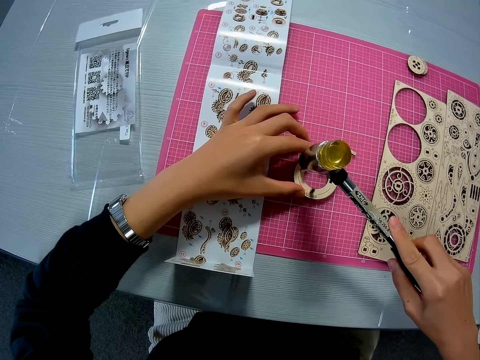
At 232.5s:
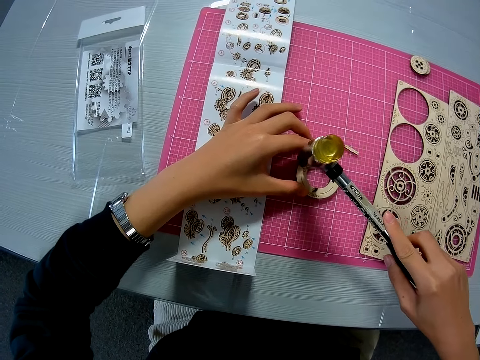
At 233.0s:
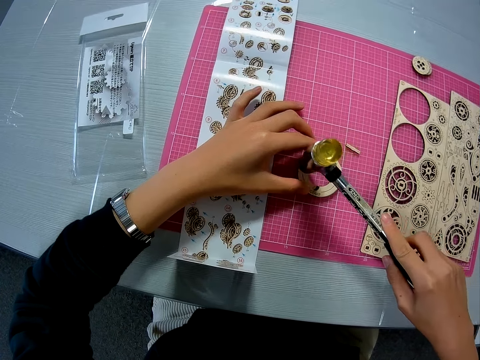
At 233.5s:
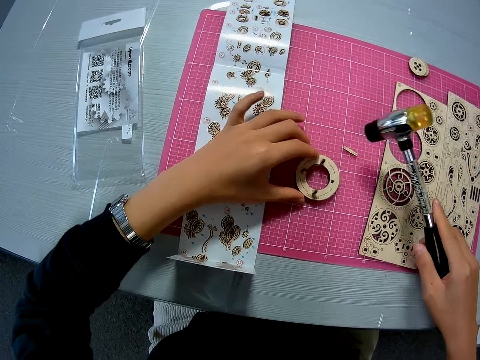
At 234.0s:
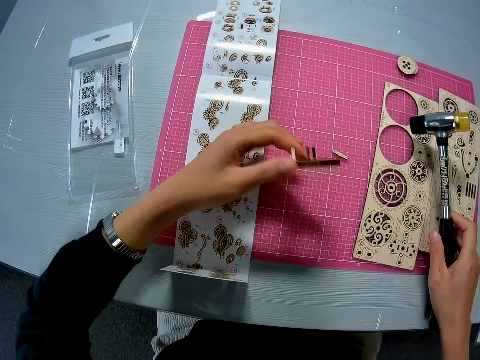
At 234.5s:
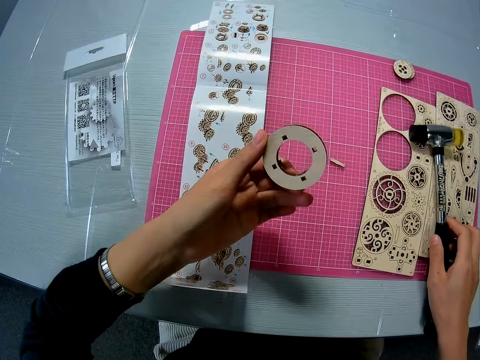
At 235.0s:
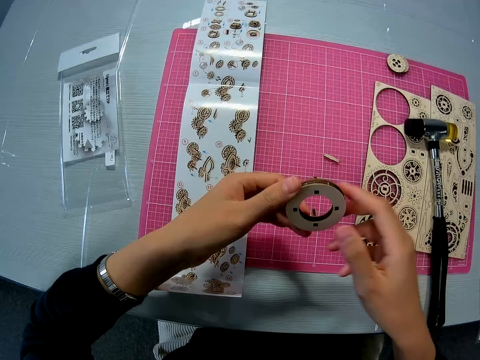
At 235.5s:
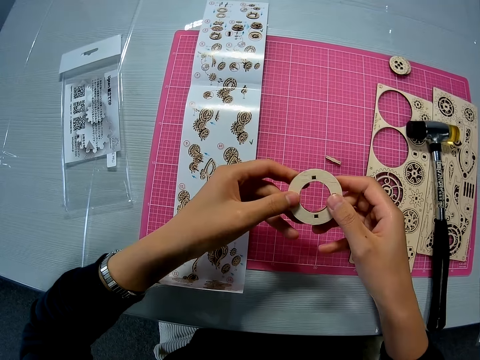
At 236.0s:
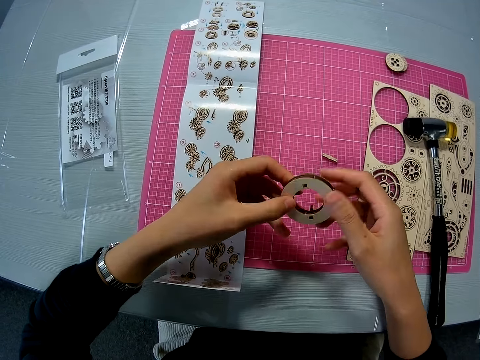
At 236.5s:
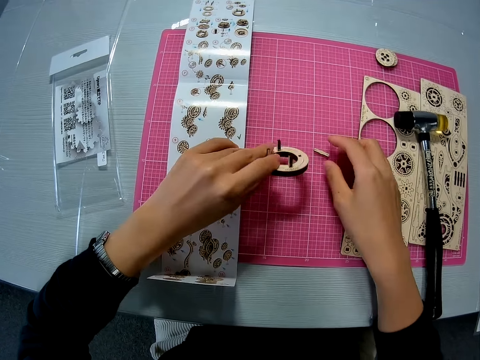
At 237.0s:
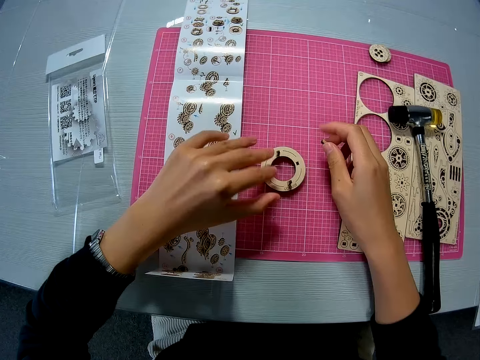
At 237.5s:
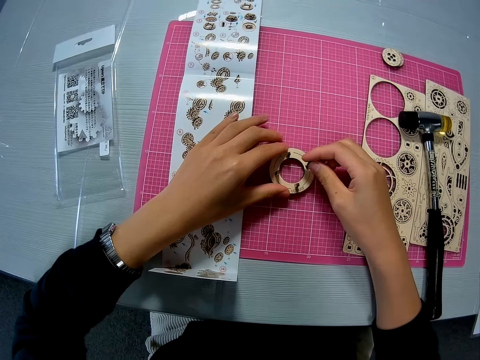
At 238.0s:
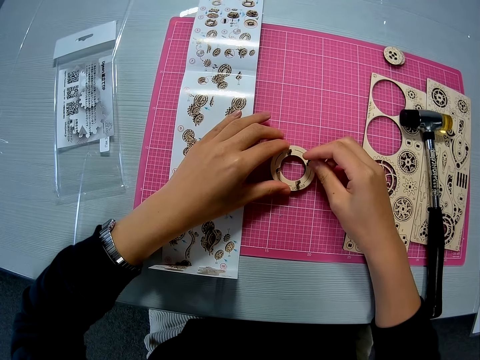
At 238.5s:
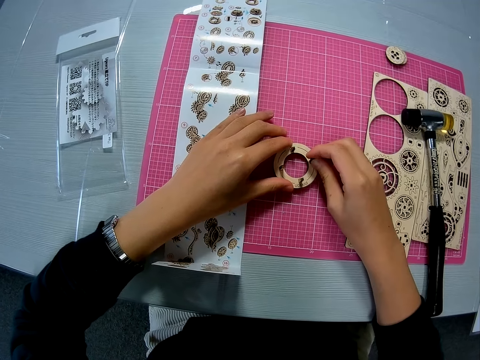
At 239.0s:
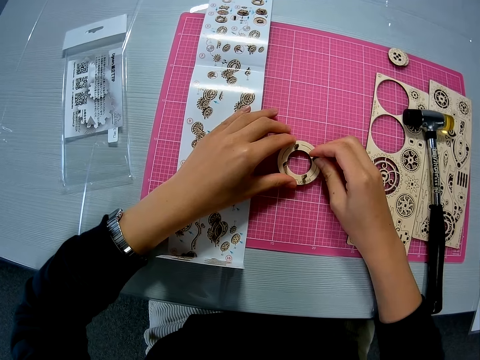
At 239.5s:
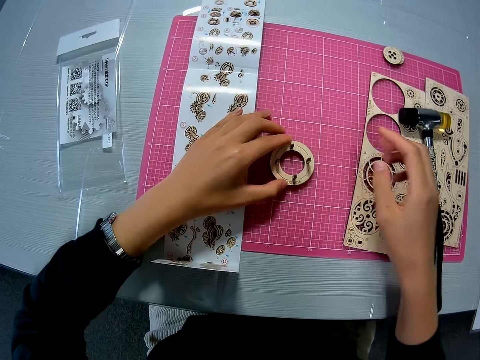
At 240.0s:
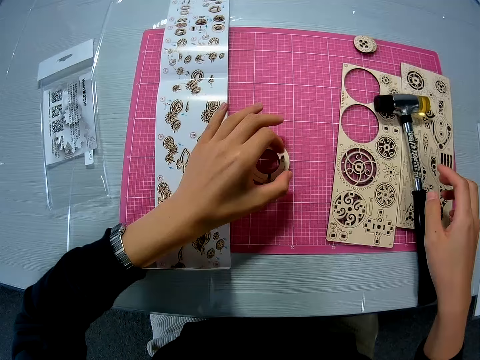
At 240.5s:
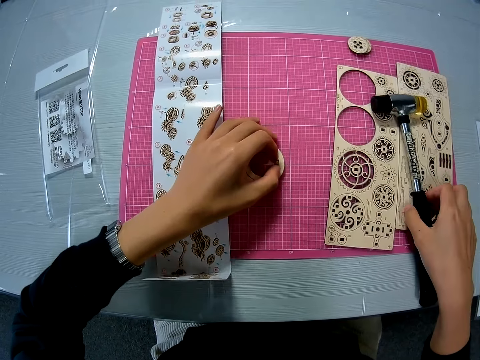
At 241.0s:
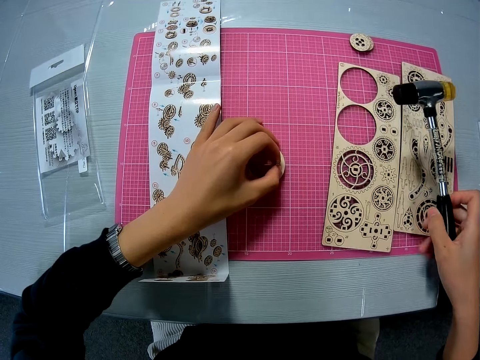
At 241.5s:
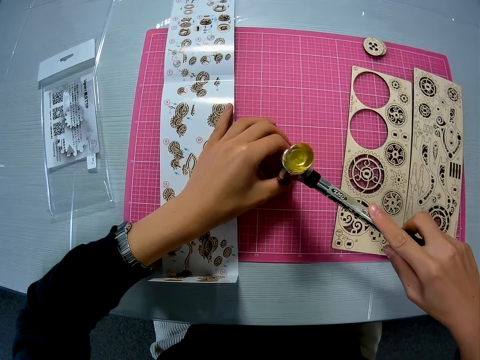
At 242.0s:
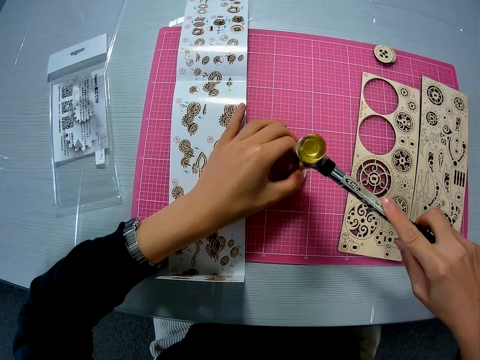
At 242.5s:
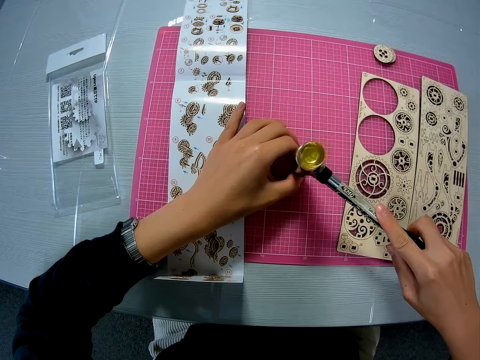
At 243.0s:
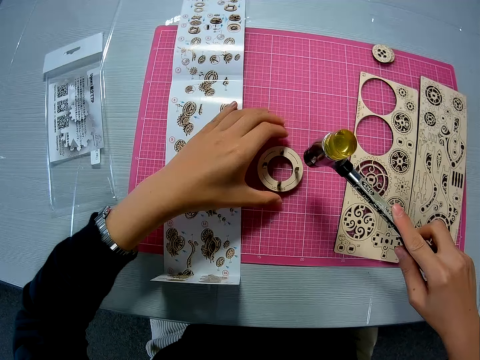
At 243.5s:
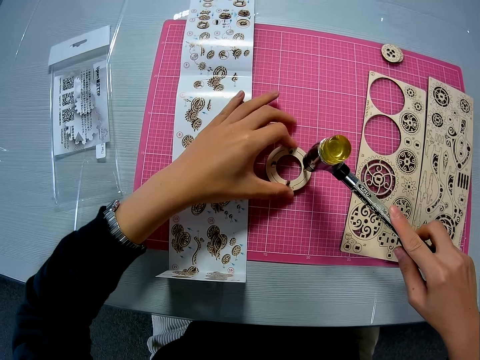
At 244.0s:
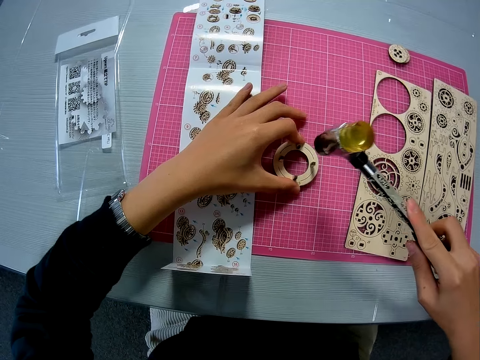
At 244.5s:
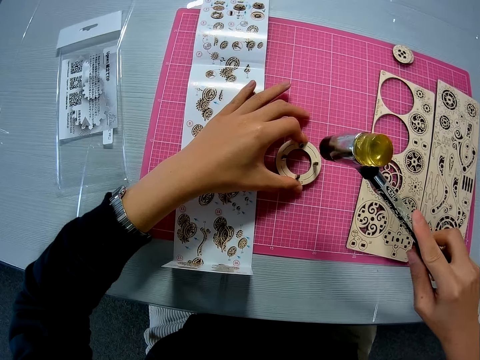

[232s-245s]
The camera wearer raises the mechanical model. She drops the hammer on the puzzle sheet. She examines the mechanical model with both hands. She drops the mechanical model on the pink sheet on the table. She picks up another puzzle piece from the pink sheet on the table. She attaches the puzzle piece to the mechanical model. She holds the mechanical model with her left hand. She picks up the hammer from the puzzle sheet. She hits the mechanical model with the hammer.

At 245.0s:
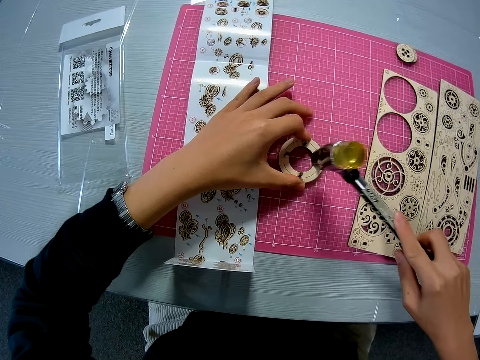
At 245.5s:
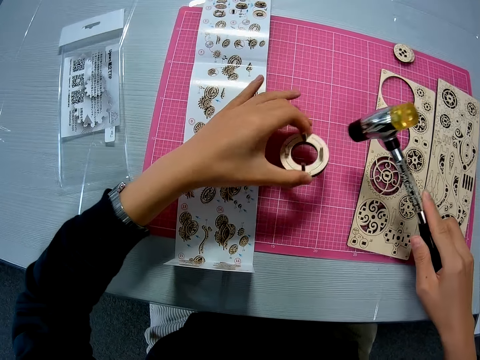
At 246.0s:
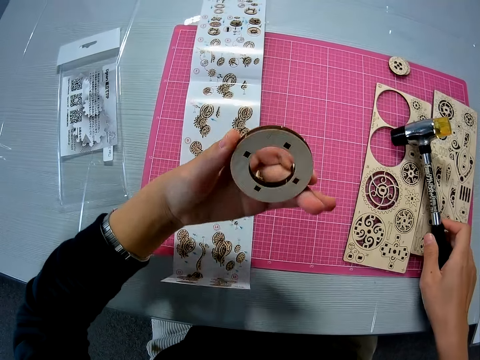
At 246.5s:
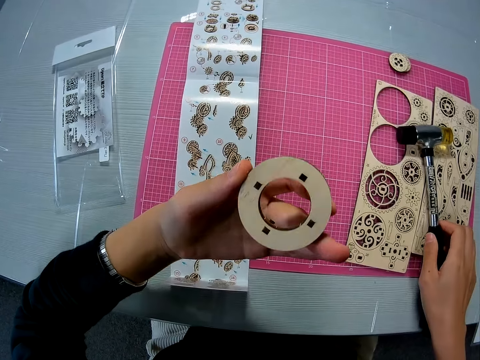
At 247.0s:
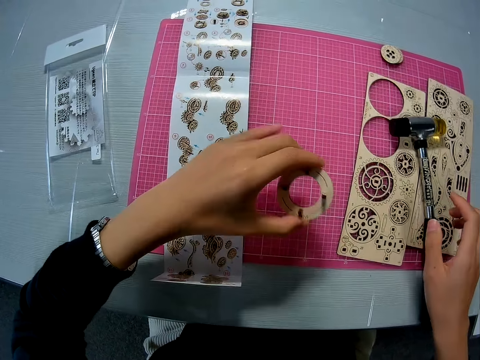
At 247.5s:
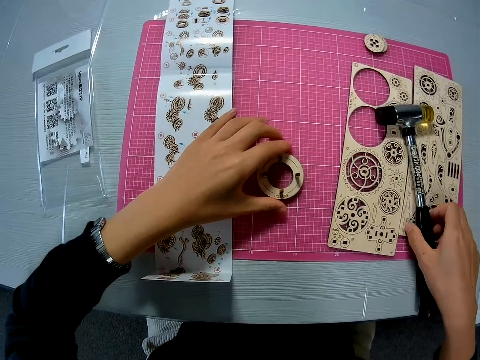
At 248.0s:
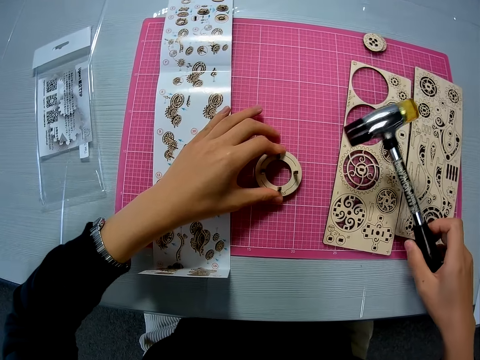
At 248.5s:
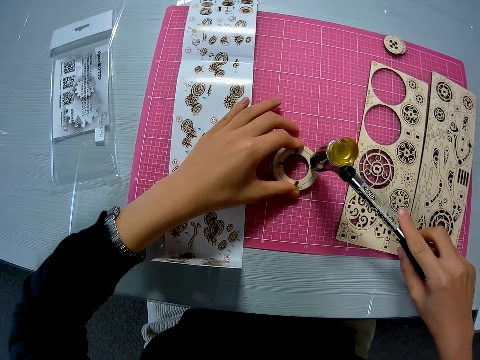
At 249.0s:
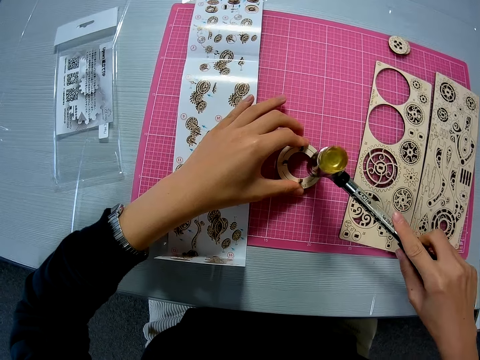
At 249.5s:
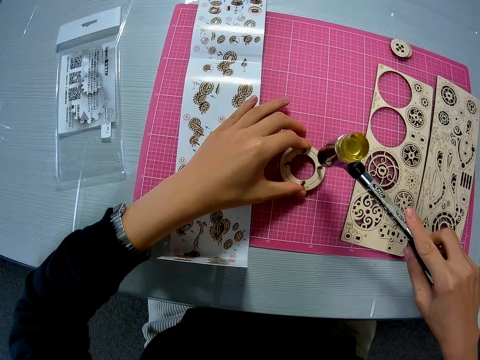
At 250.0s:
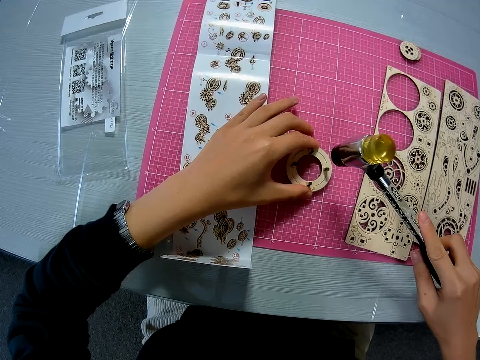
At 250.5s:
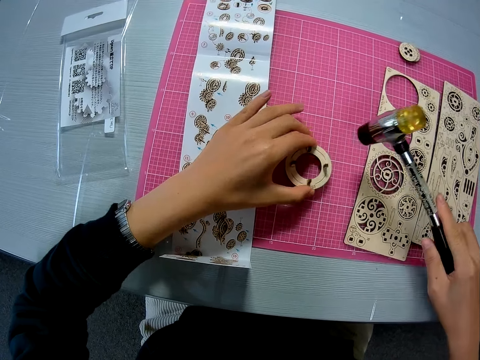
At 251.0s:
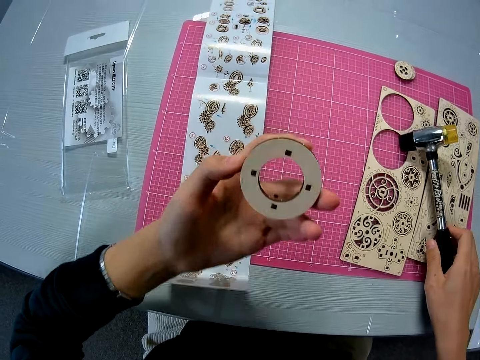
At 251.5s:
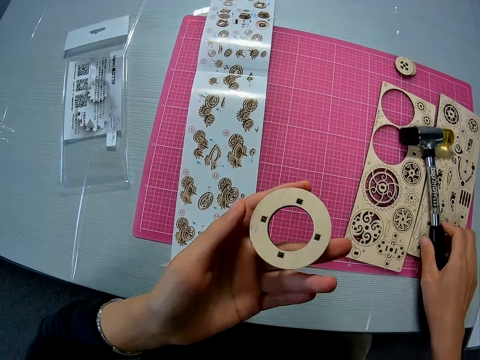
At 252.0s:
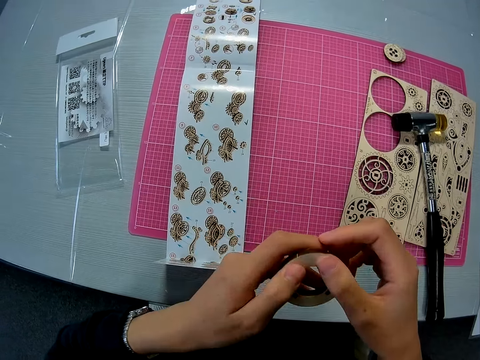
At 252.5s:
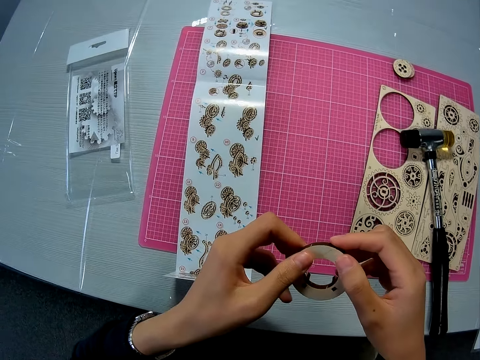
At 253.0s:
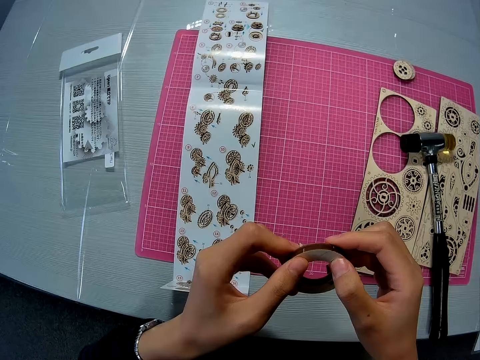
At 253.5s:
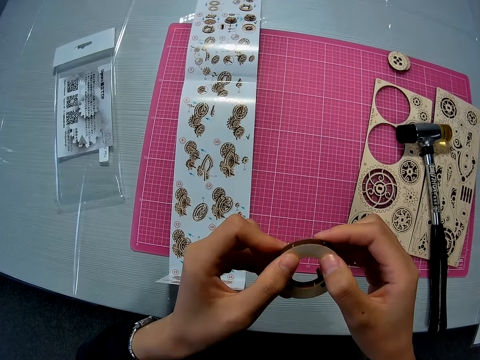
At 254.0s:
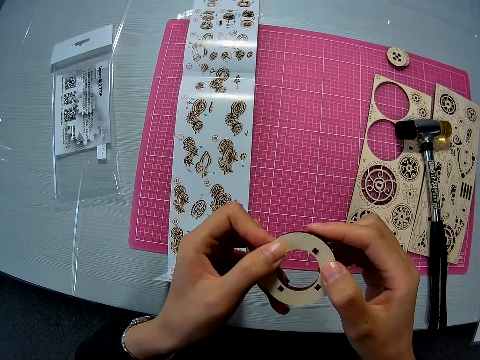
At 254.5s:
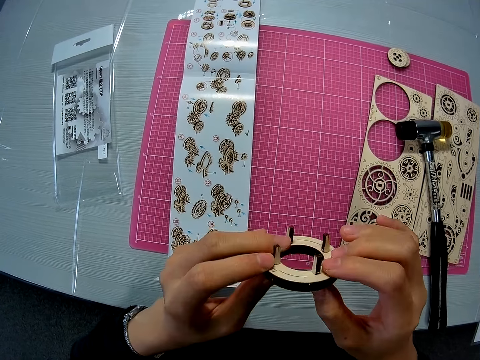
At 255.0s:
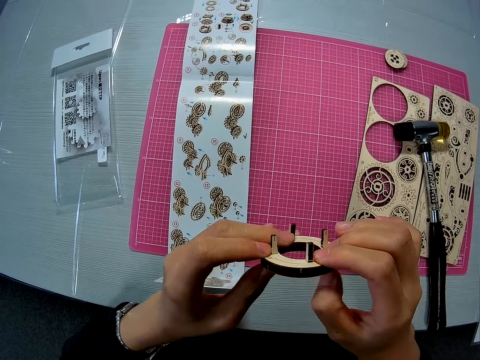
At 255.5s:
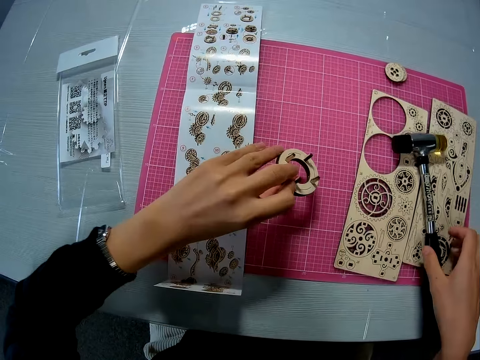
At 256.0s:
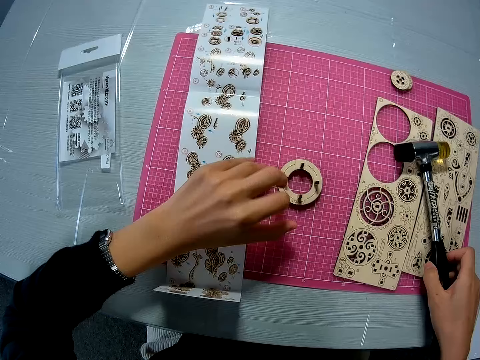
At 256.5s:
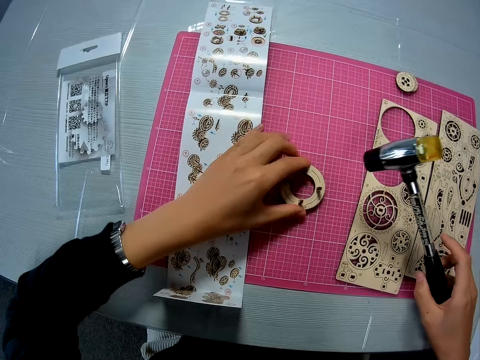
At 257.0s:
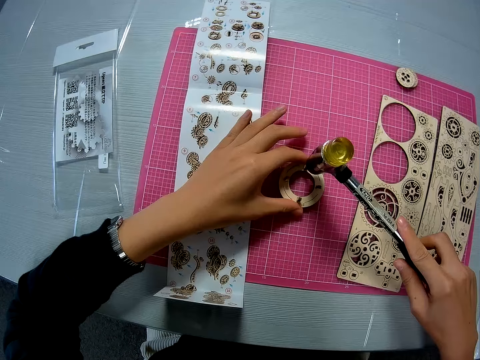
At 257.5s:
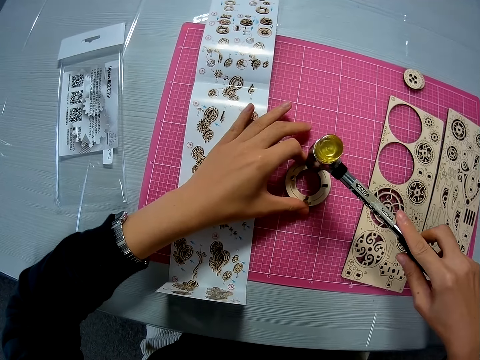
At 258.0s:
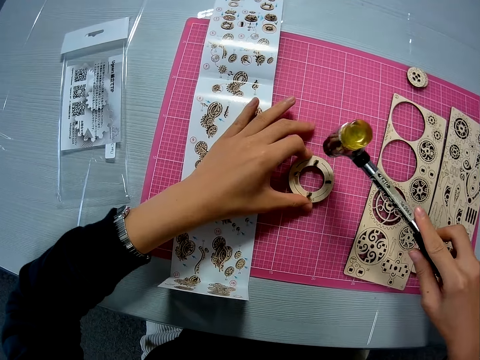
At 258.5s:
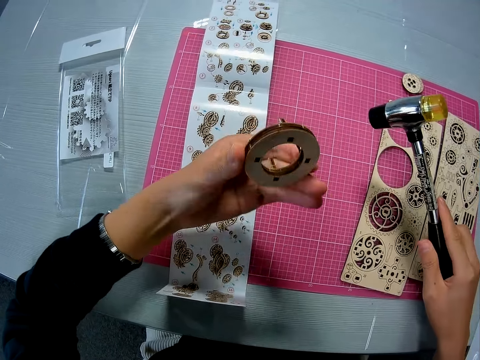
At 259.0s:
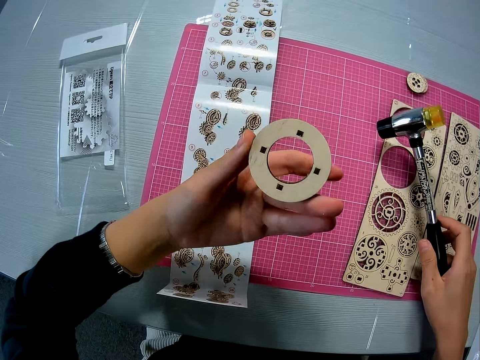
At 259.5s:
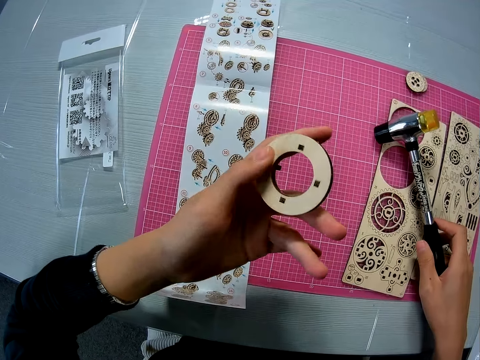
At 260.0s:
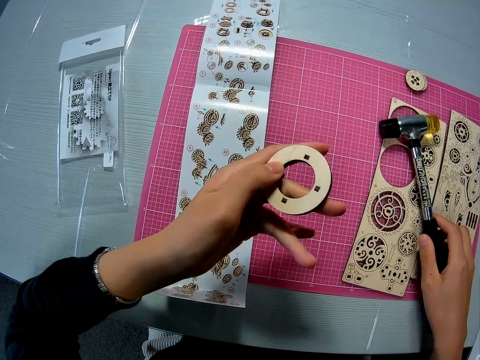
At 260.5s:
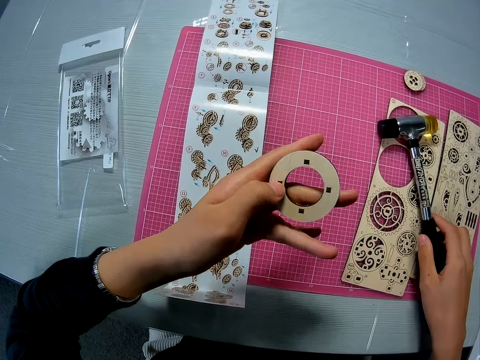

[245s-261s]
The camera wearer raises the mechanical model briefly. She drops the hammer on the puzzle sheet. She looks at the laser cut model. She drops the mechanical model on the pink sheet on the table. She picks up the hammer from the puzzle sheet. She holds the mechanical model with her left hand. She hits the mechanical model with the hammer. She raises the mechanical model. She drops the hammer on the puzzle sheet. She examines the mechanical model with both hands. She touches the laser cut model. She picks up the hammer from the puzzle sheet. She drops the mechanical model on the pink sheet on the table. She holds the mechanical model with her left hand. She hits the mechanical model with the hammer. She raises the mechanical model. She puts the twin faced hammer down. She examines the mechanical model with her left hand.
